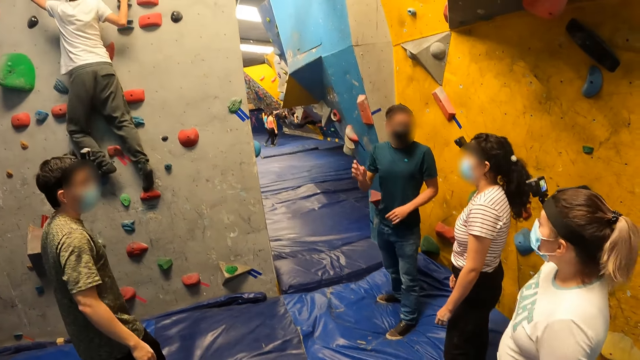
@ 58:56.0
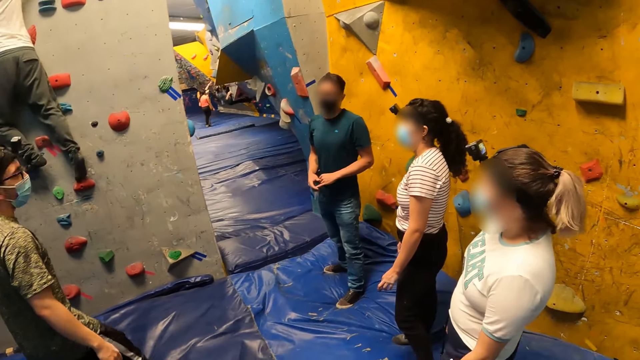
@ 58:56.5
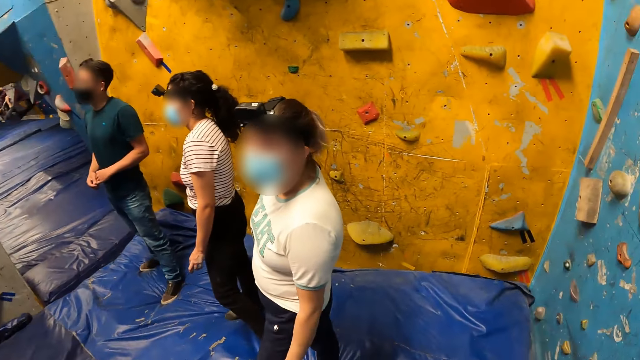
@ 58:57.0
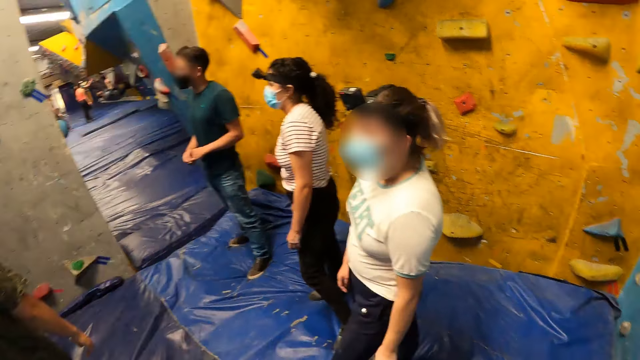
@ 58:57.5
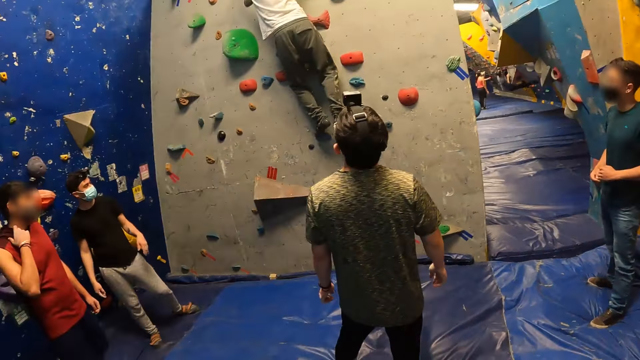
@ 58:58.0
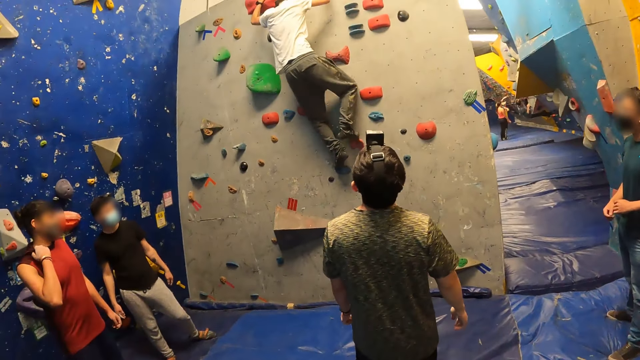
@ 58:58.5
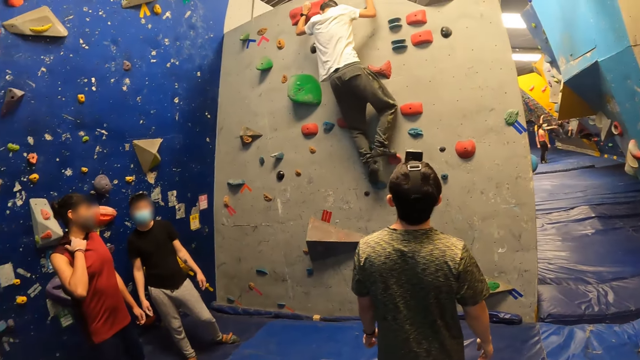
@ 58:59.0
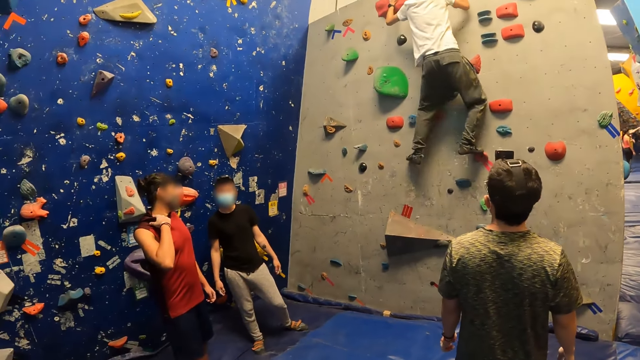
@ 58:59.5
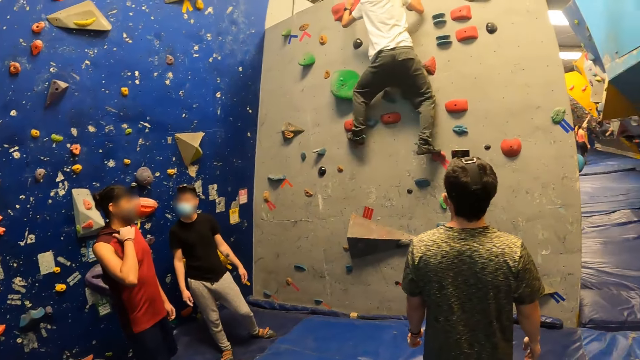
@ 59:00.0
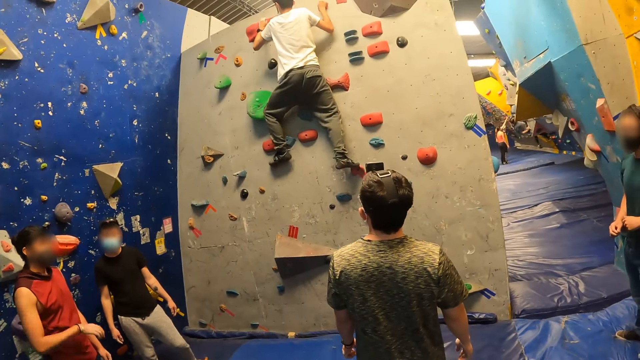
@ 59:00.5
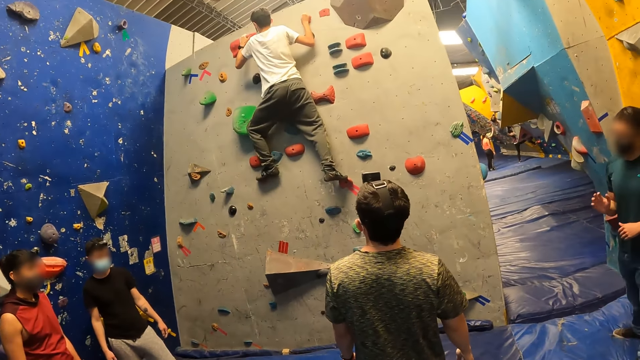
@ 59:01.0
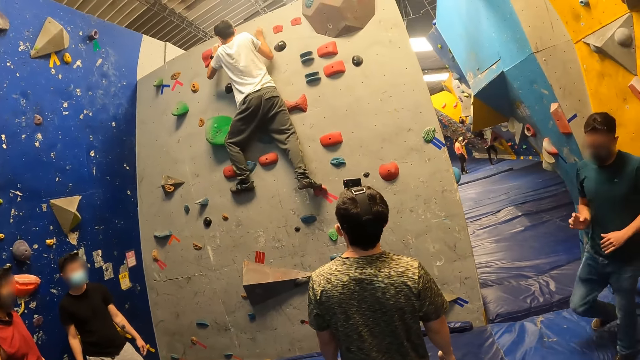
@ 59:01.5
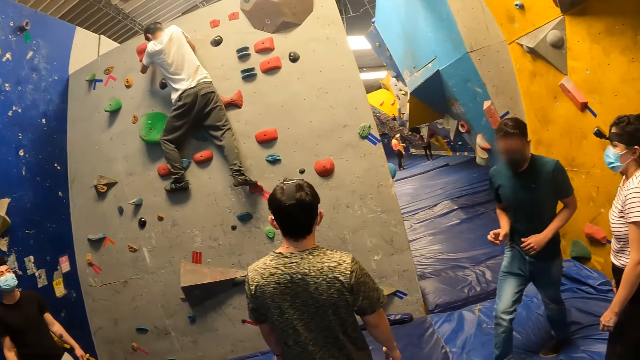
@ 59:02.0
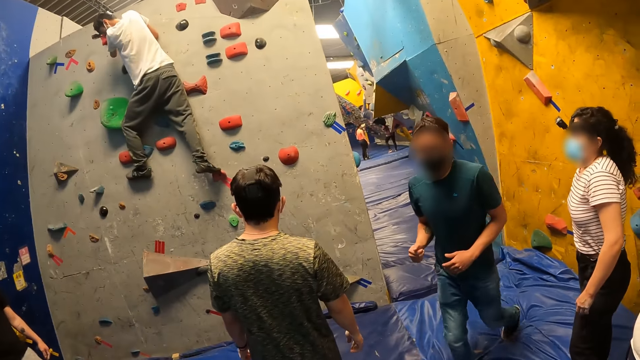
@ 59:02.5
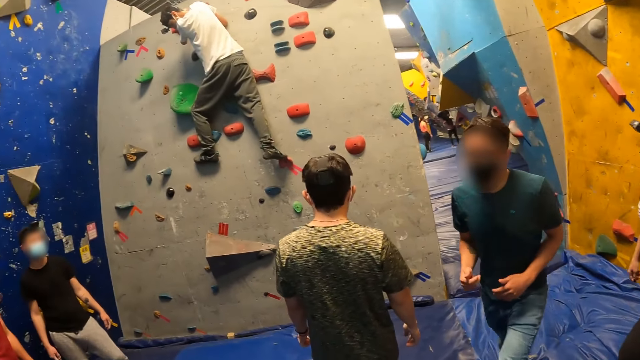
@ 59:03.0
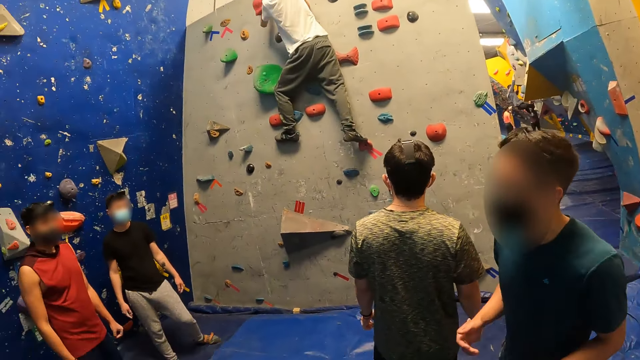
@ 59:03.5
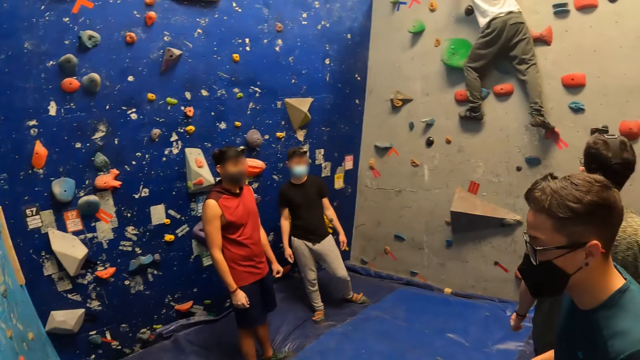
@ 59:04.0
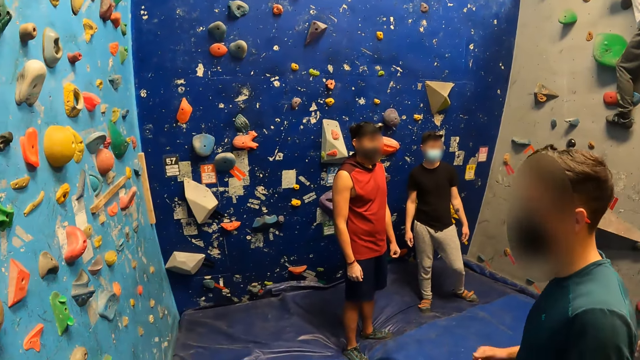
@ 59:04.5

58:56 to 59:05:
A lady shakes her head. Another lady shakes her head. A man moves his hands. Another man scratches on the neck. Another man descends from the rock. Another man moves towards a wall. The first man moves around.

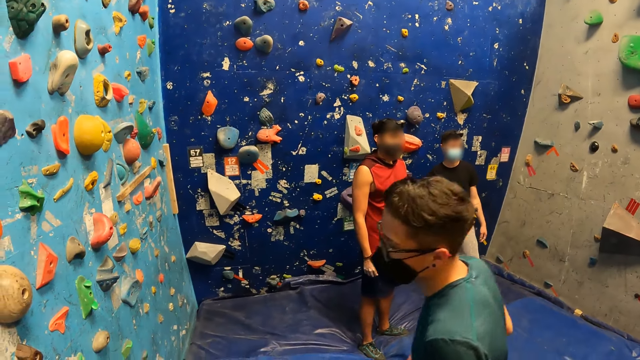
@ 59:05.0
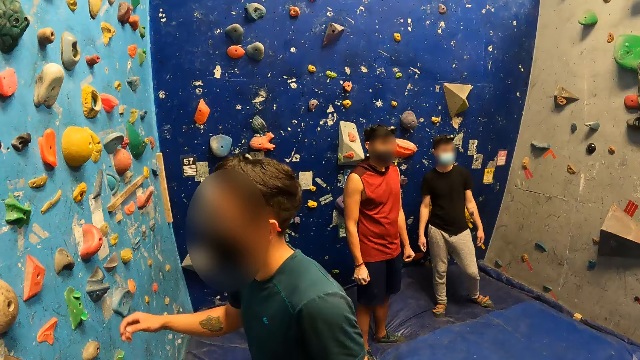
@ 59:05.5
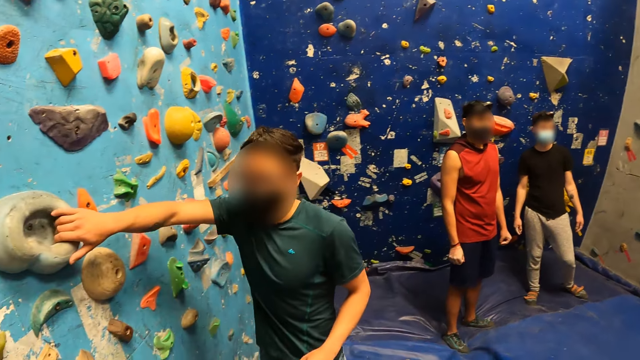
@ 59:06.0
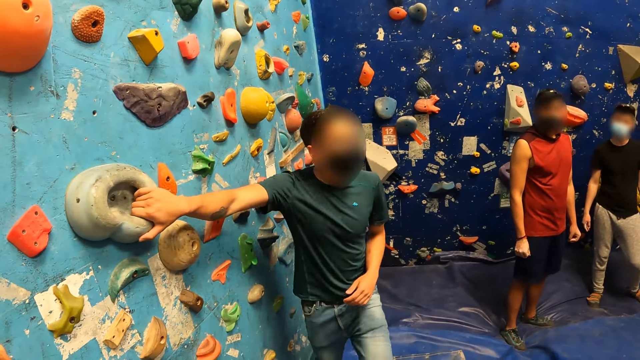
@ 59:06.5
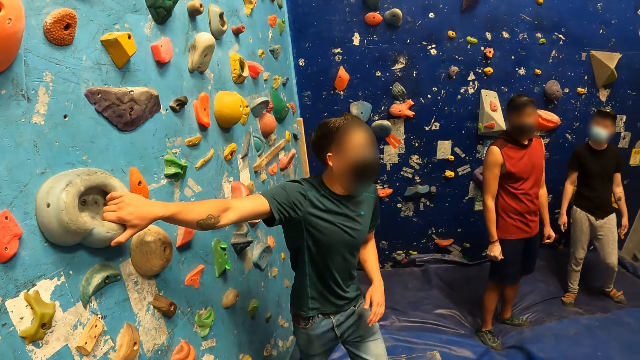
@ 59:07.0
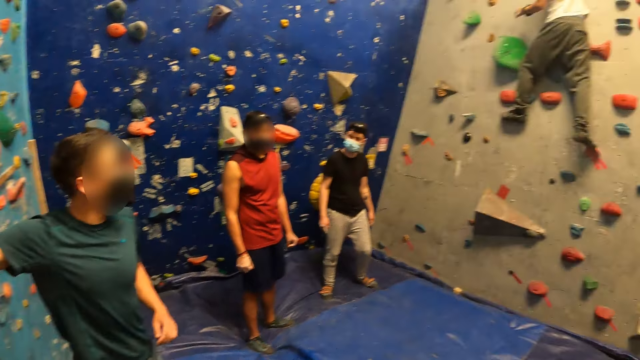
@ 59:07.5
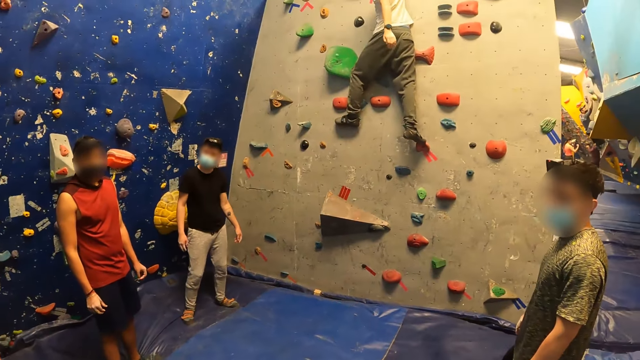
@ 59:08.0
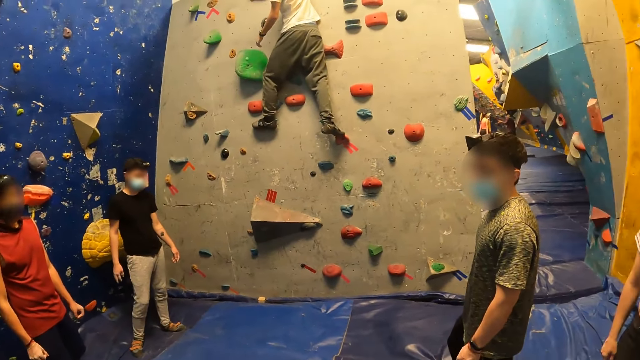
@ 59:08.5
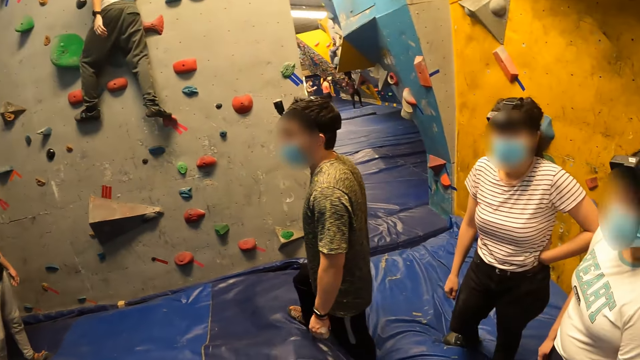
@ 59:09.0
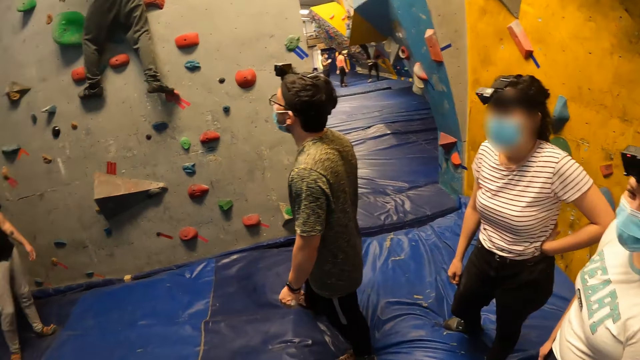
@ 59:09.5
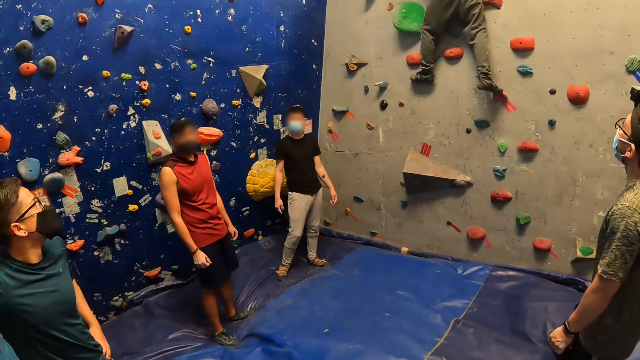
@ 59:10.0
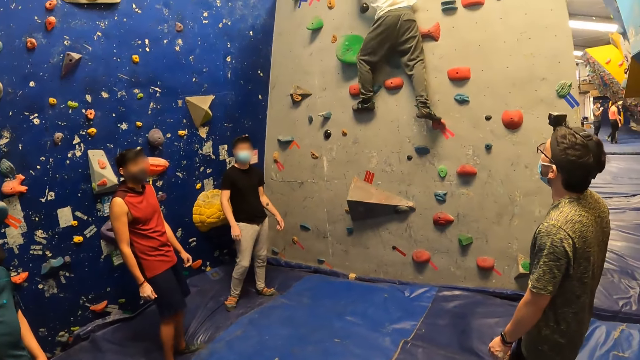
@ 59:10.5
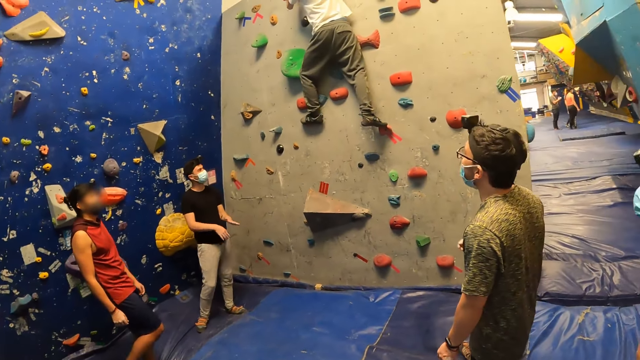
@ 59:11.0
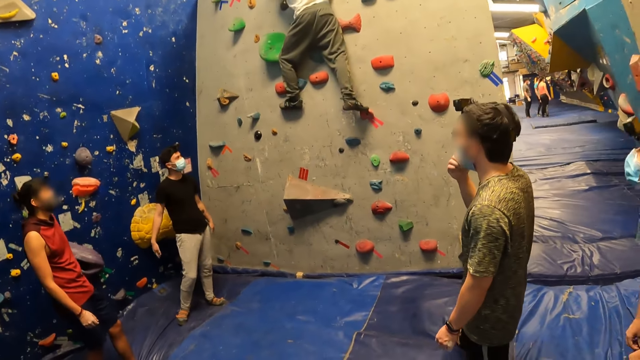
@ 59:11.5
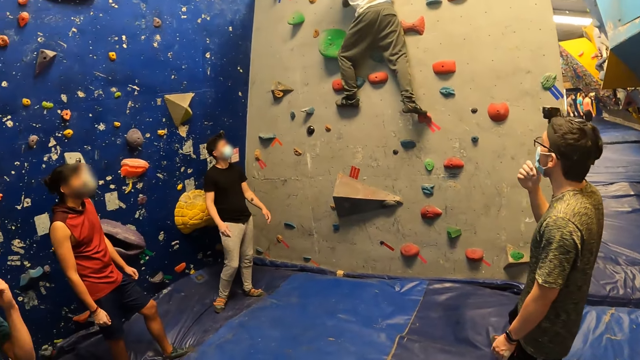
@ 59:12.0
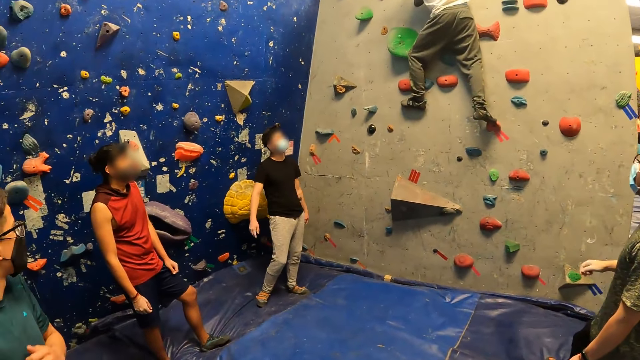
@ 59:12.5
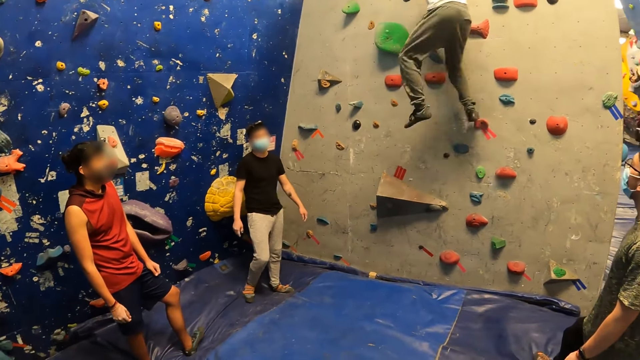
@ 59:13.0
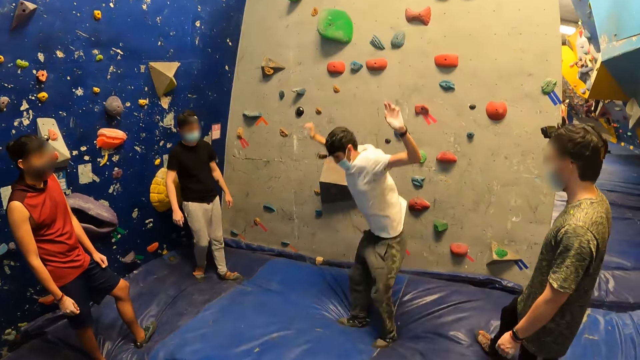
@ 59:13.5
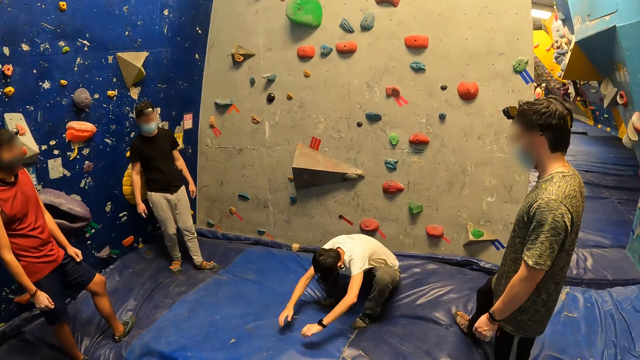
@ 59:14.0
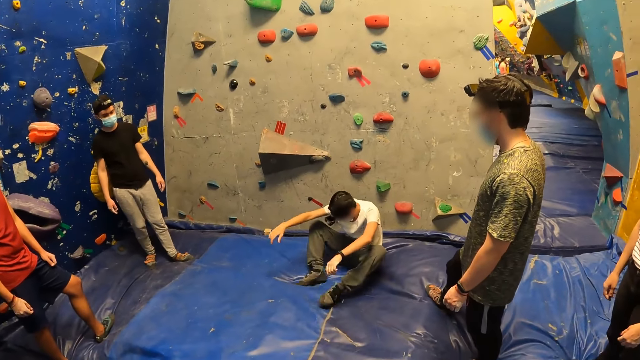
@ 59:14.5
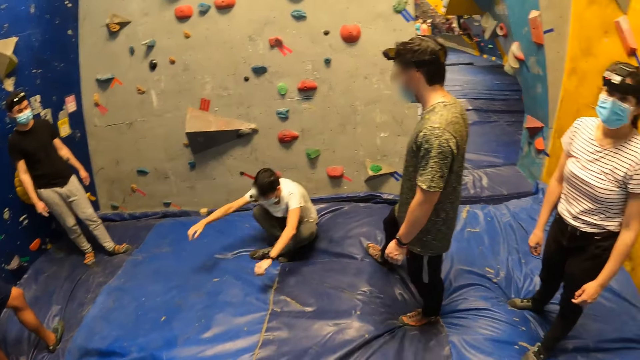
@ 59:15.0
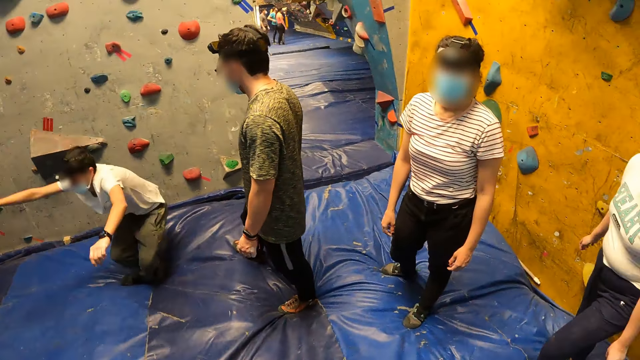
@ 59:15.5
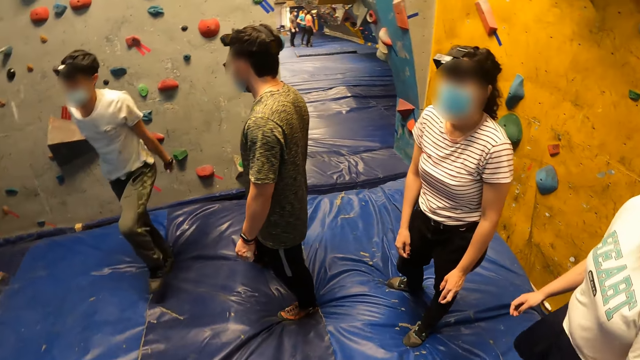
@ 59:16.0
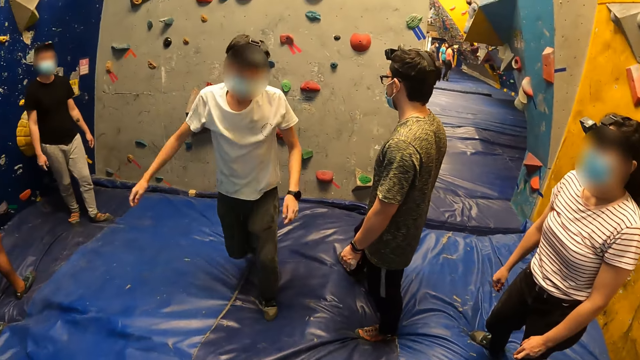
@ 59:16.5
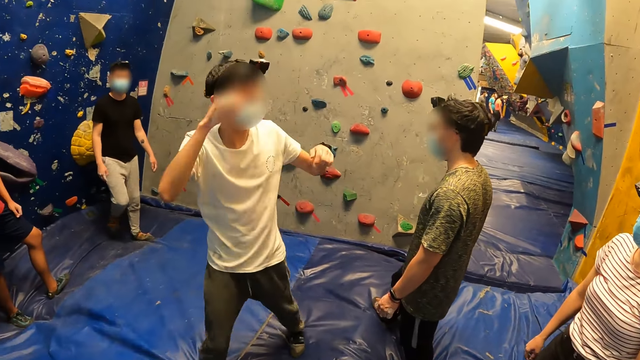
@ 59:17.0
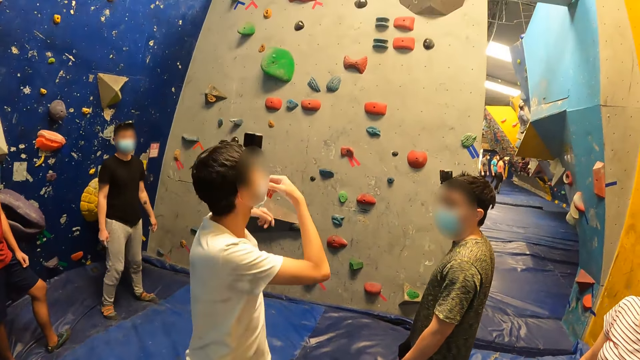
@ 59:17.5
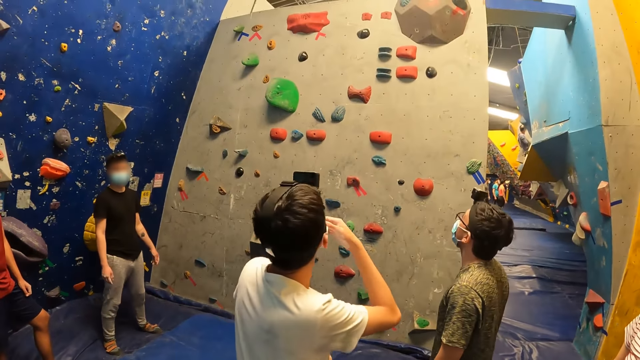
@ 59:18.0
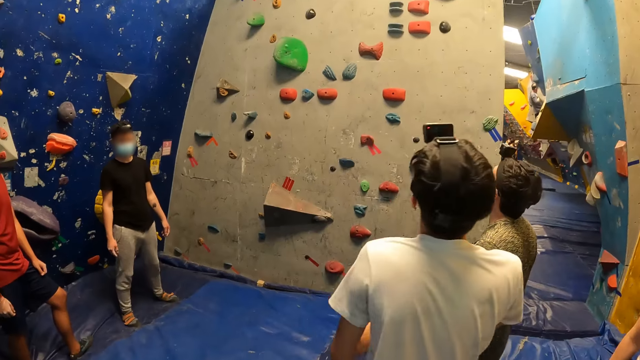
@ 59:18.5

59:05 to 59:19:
The man holds a rock on the wall with his right hand. The camera wearer looks around. Another man moves his hand. A third man adjusts a mask. A fourth man moves his hand. The second man jumps on the floor. He stands to his feet and moves around.
